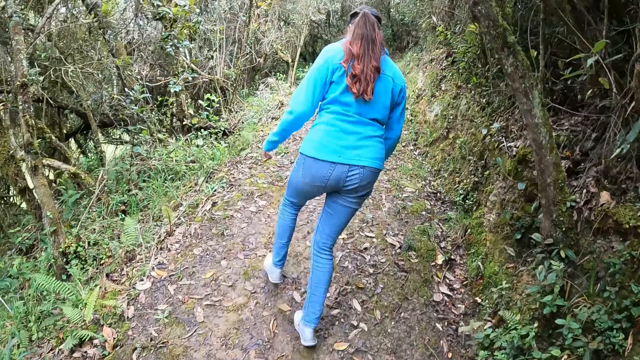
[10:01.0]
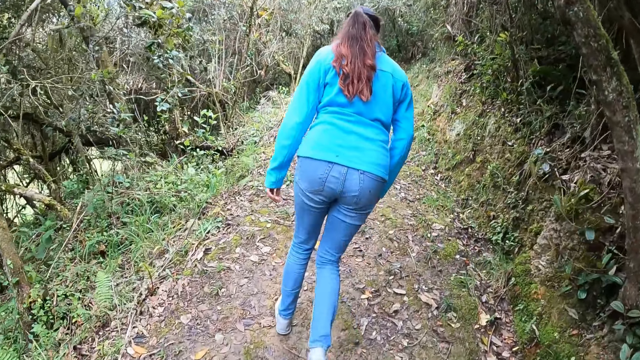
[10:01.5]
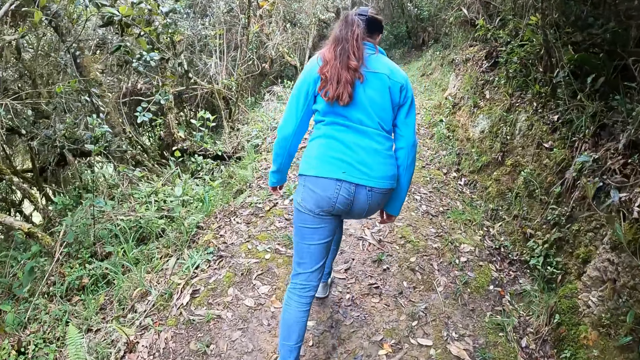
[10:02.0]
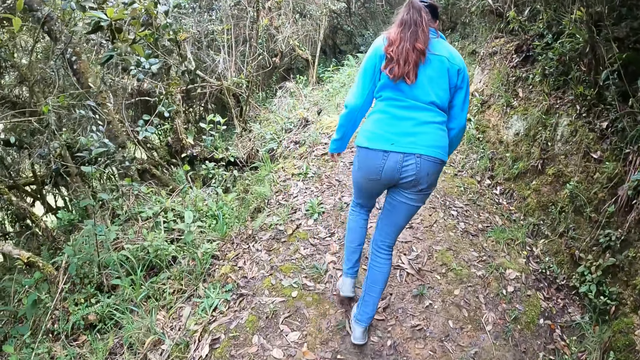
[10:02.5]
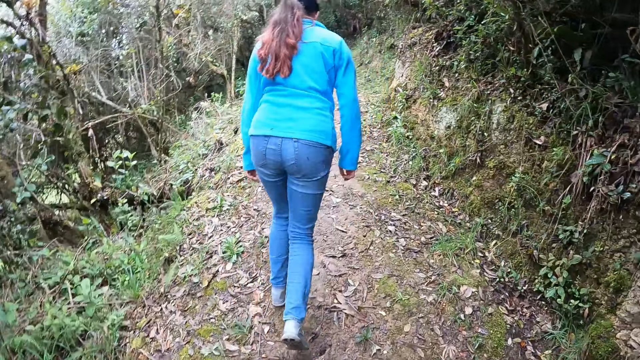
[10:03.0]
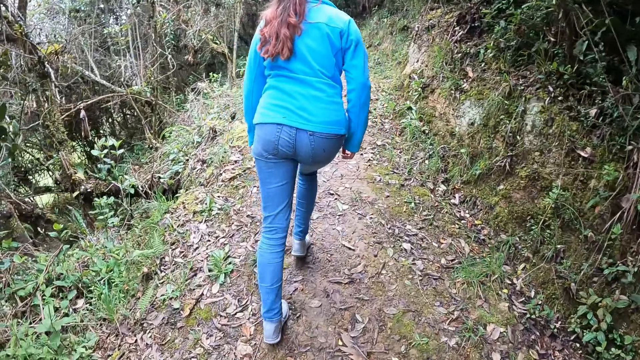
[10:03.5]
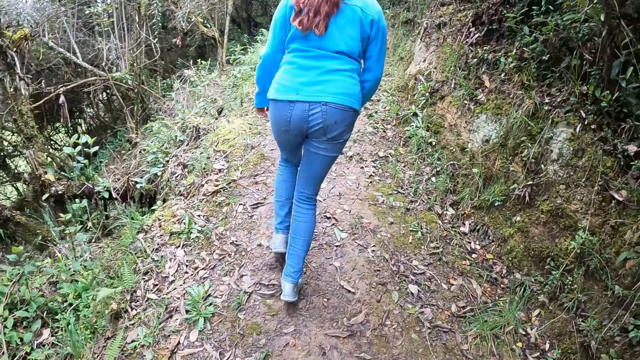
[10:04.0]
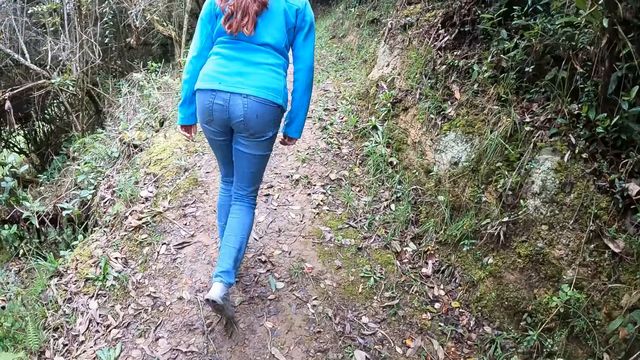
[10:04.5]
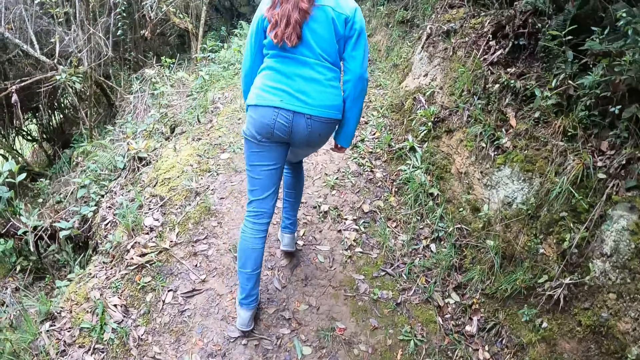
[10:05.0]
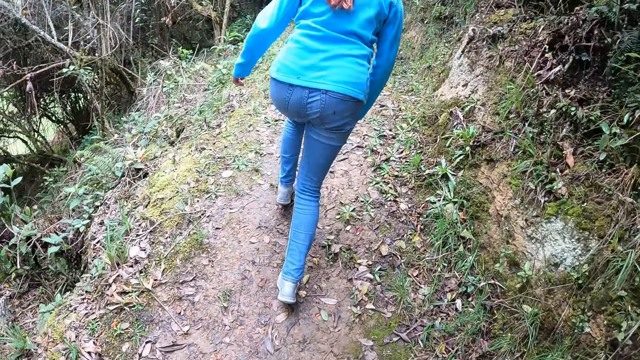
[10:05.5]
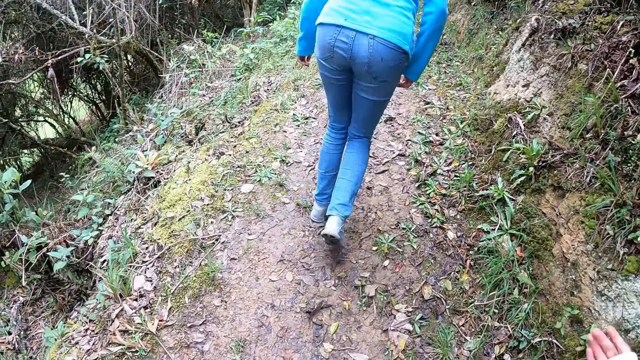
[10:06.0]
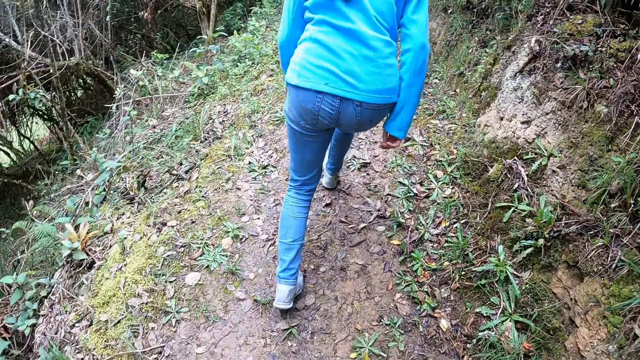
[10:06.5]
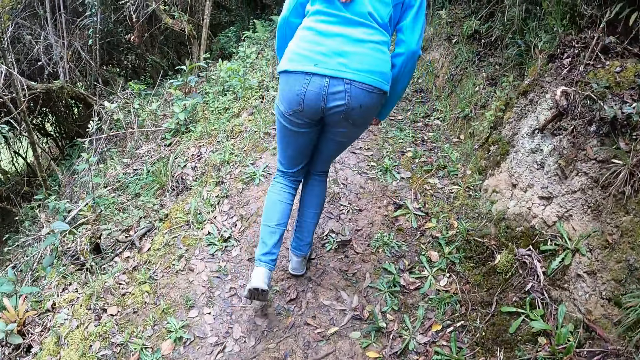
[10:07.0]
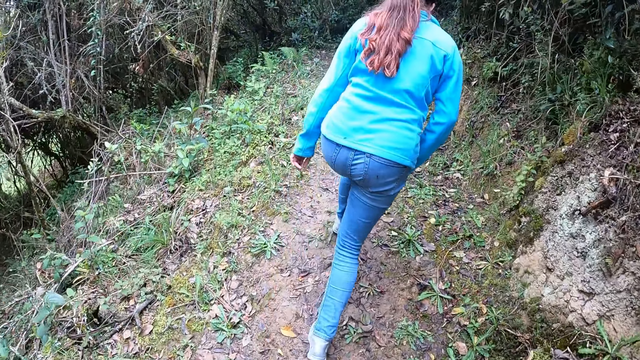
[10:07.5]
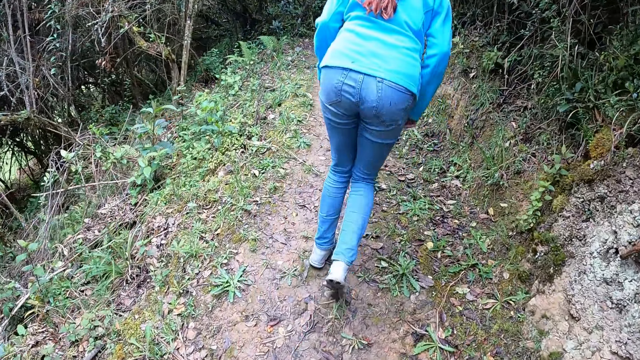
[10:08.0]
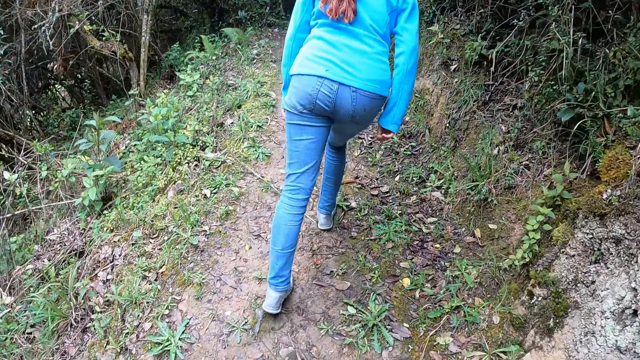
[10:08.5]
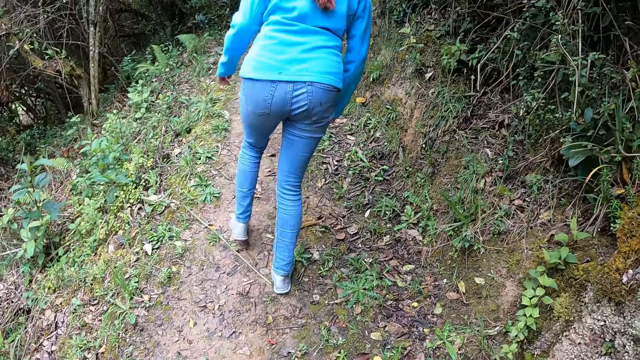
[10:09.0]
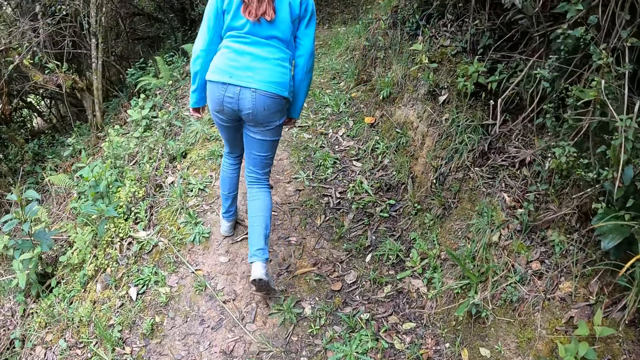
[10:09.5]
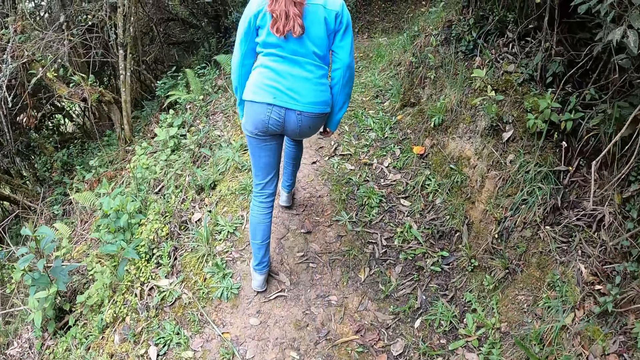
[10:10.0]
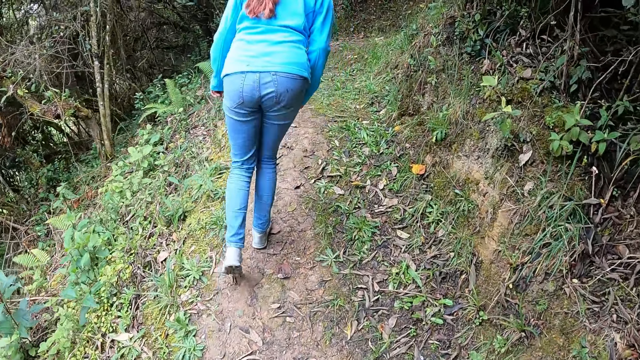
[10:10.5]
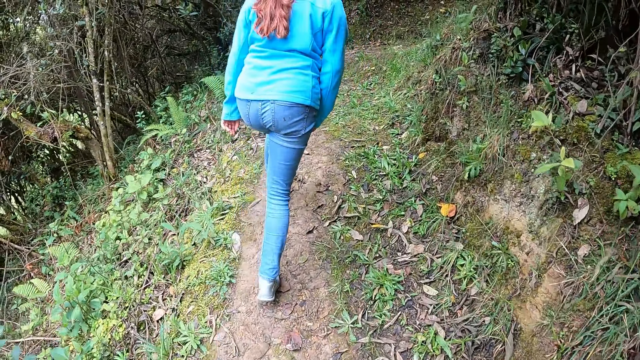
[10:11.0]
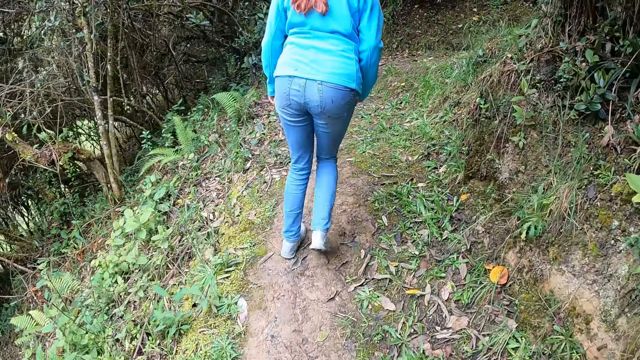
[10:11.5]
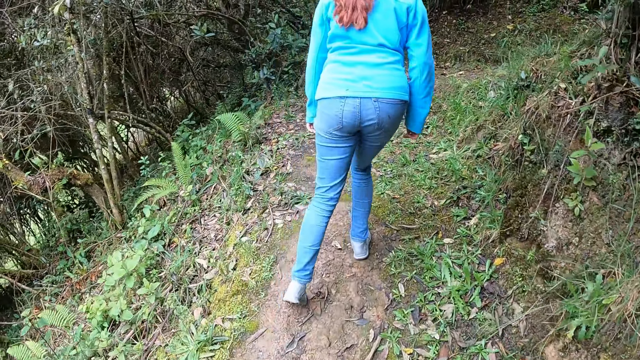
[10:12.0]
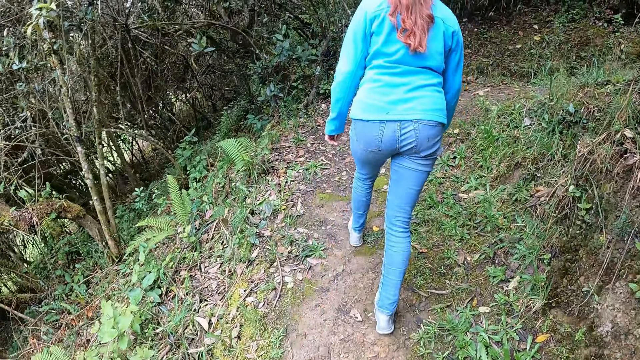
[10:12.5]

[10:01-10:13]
The camera wearer looks under the bushes.

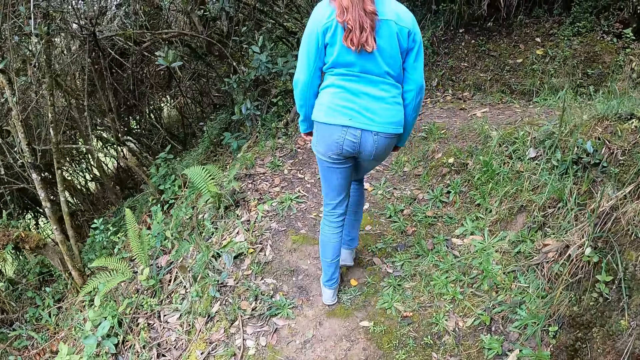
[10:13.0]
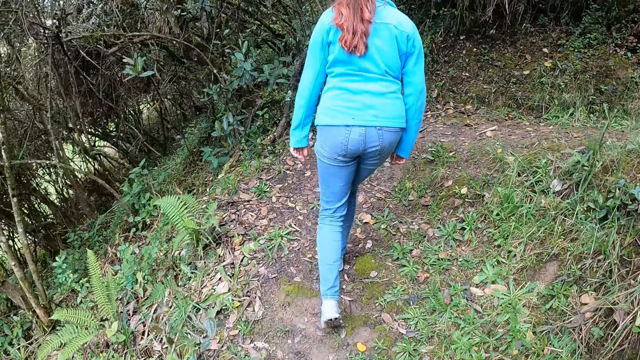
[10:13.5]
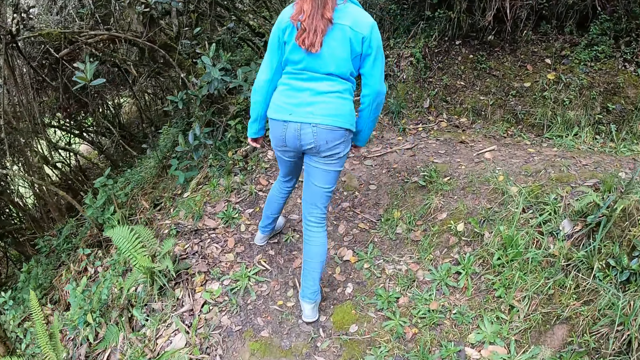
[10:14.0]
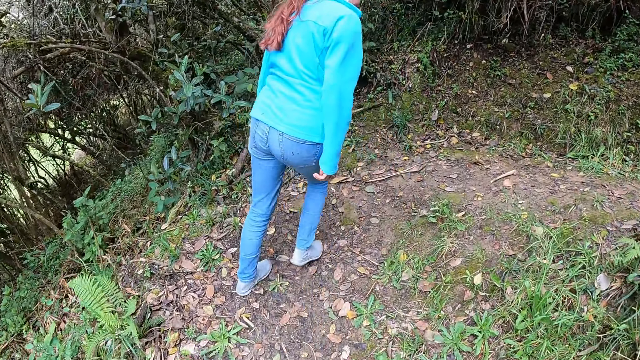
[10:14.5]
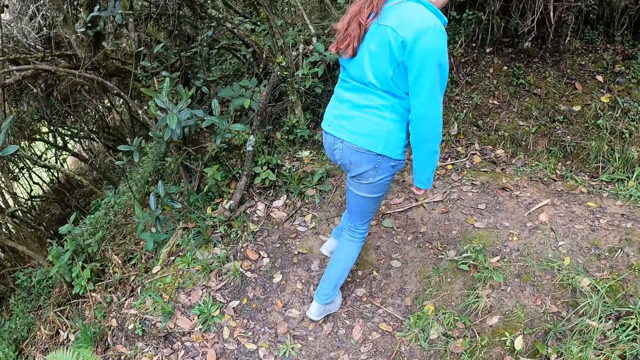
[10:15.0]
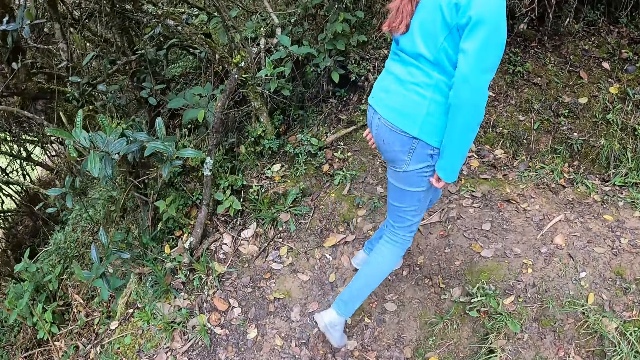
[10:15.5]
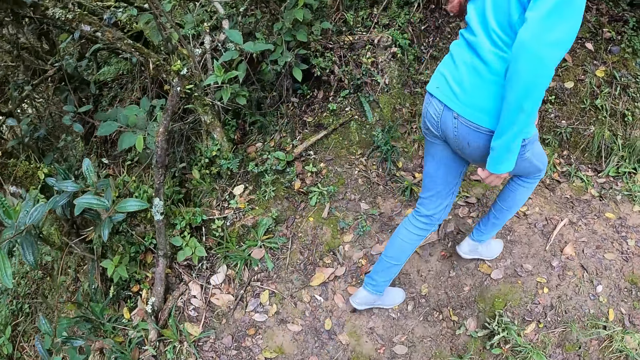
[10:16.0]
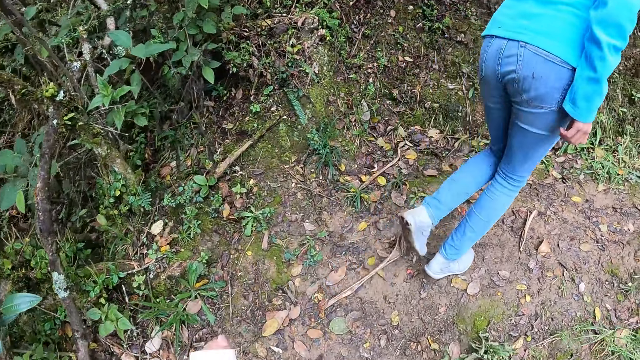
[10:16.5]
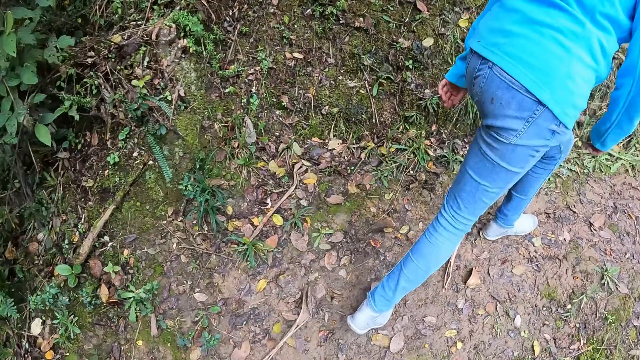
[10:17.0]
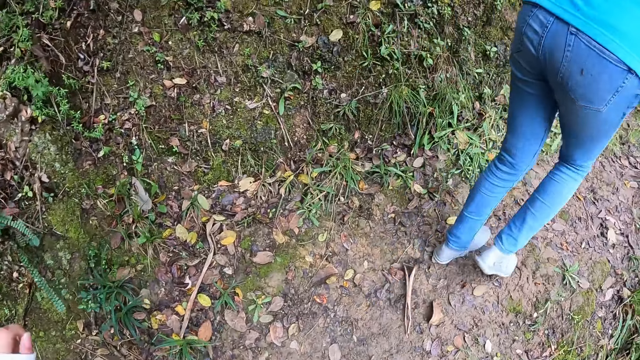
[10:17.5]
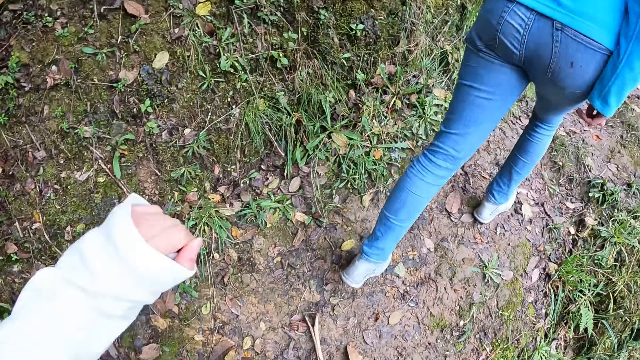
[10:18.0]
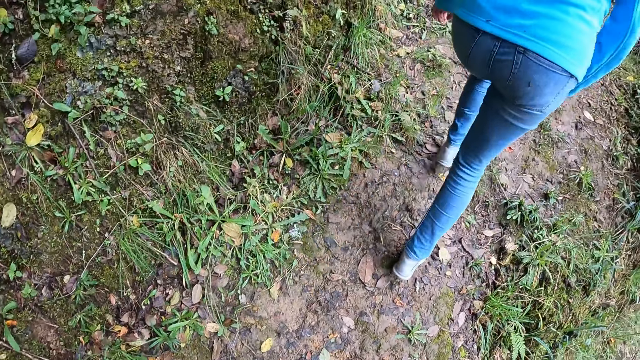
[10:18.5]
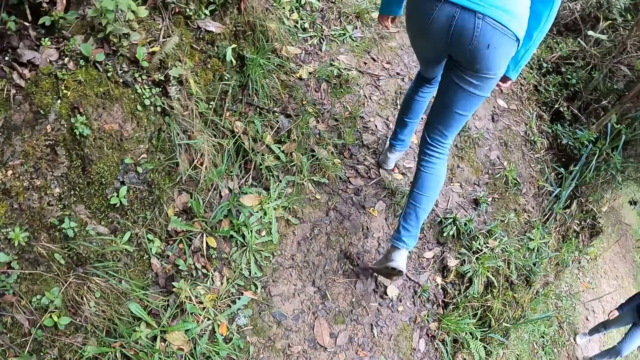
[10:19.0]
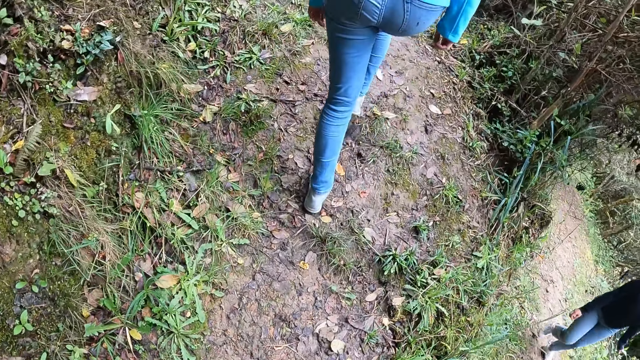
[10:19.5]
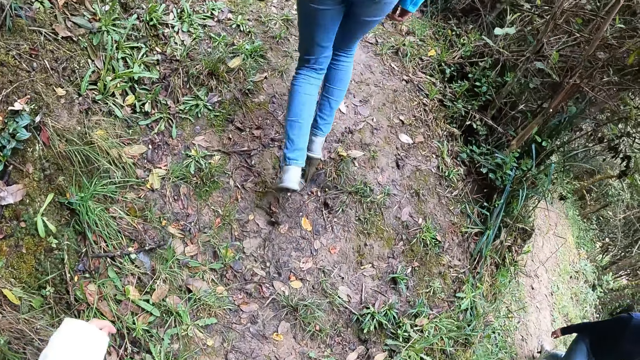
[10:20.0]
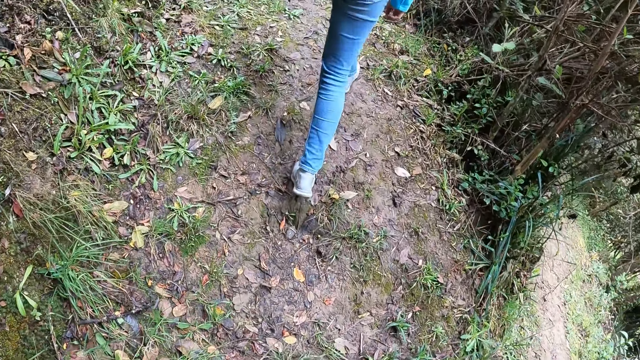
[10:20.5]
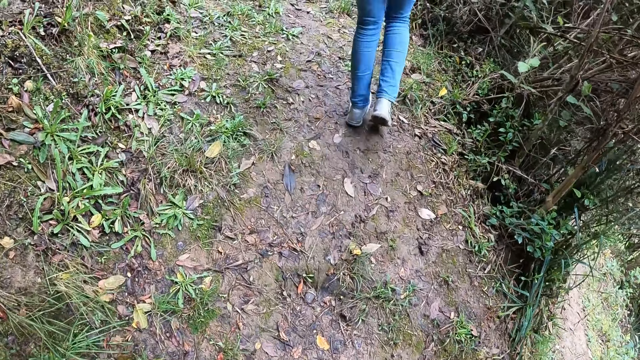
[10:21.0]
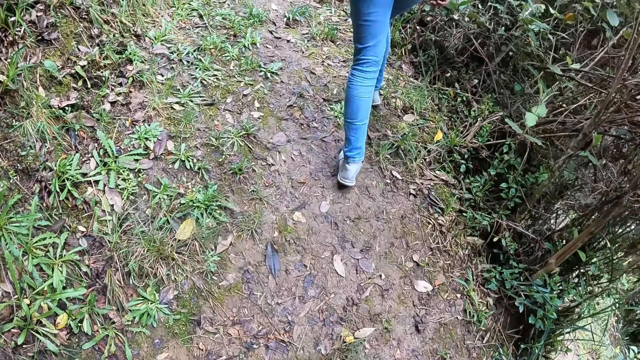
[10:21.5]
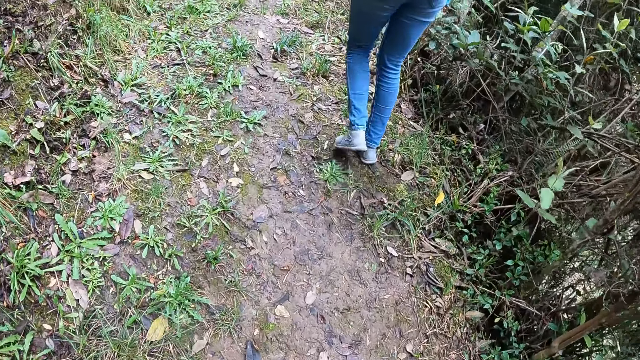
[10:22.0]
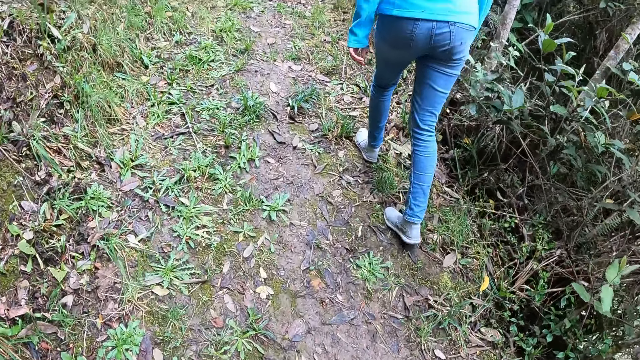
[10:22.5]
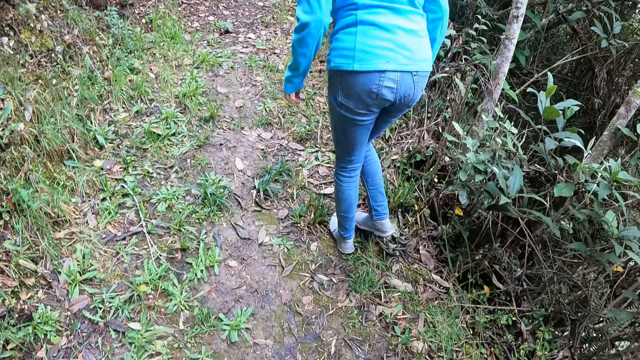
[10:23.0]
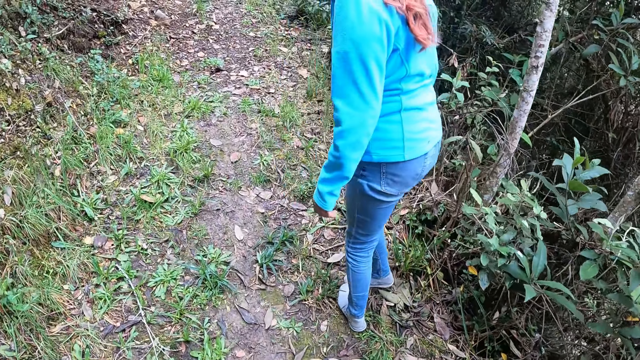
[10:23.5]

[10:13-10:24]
A woman turns to the right. The camera wearer moves a hand forward. They move a hand forward again. They look at another woman. They look at the bushy path.
